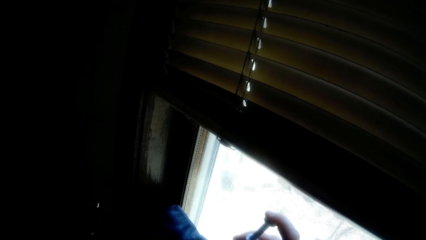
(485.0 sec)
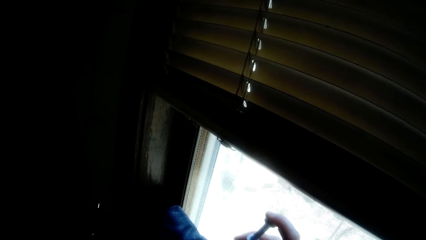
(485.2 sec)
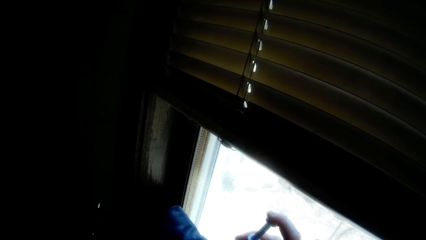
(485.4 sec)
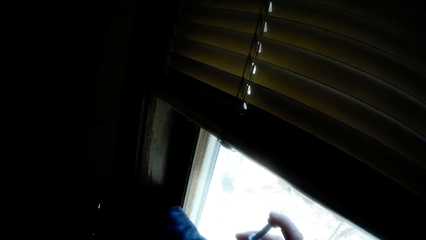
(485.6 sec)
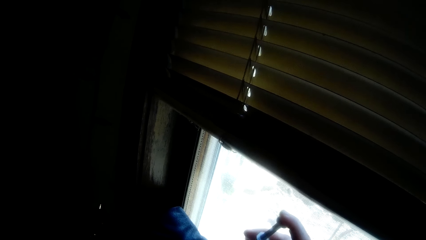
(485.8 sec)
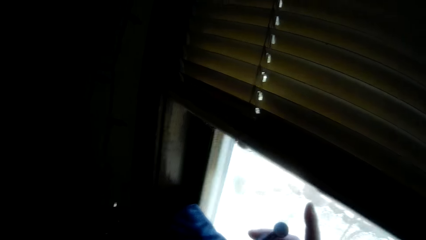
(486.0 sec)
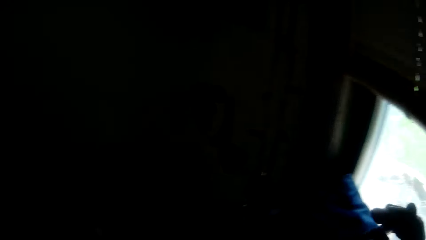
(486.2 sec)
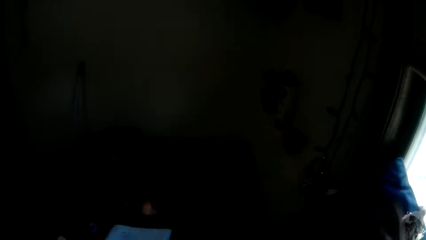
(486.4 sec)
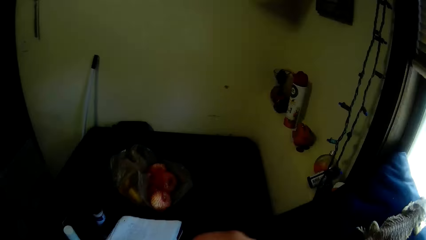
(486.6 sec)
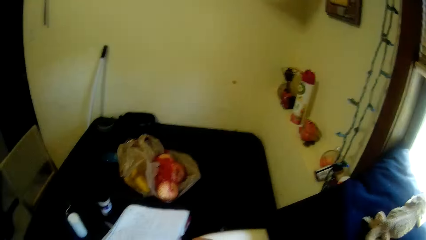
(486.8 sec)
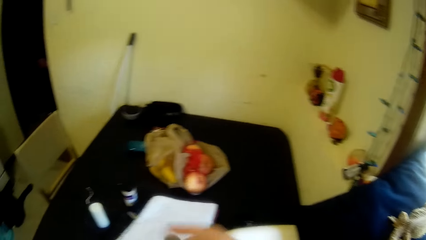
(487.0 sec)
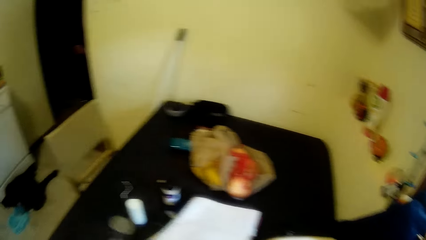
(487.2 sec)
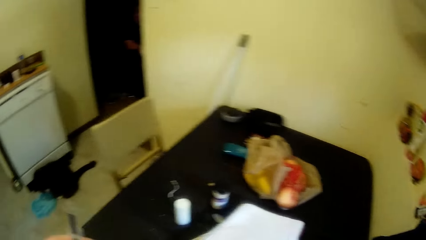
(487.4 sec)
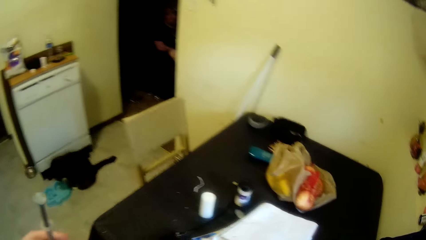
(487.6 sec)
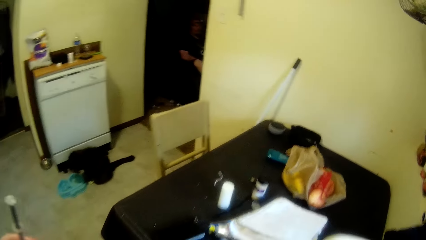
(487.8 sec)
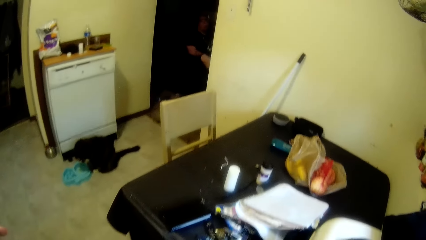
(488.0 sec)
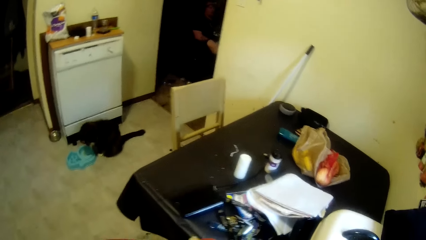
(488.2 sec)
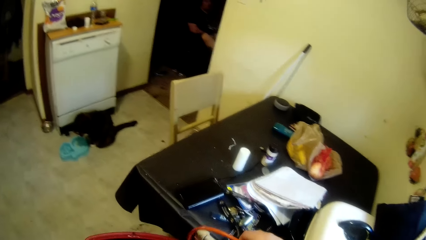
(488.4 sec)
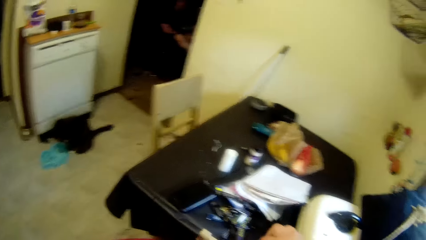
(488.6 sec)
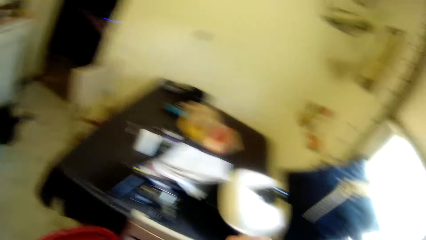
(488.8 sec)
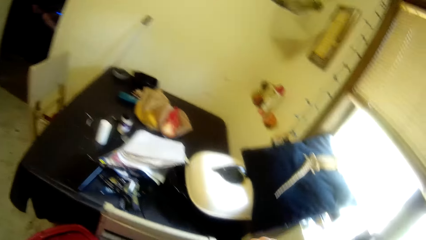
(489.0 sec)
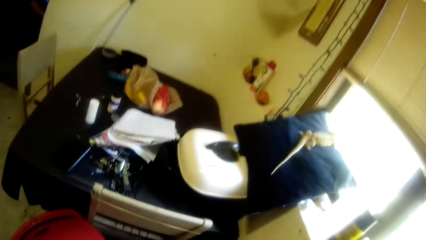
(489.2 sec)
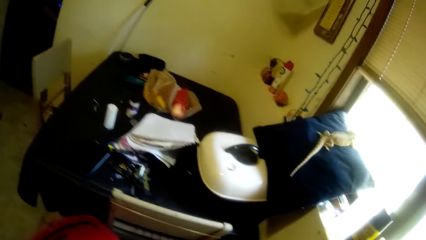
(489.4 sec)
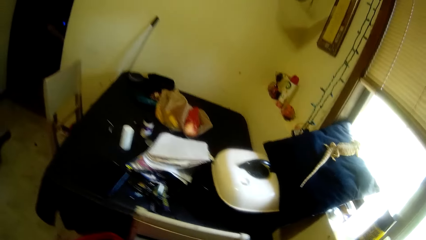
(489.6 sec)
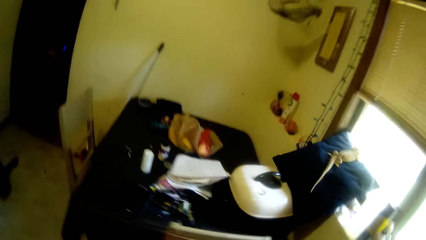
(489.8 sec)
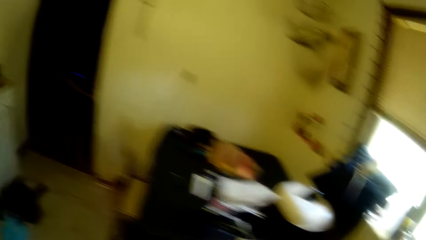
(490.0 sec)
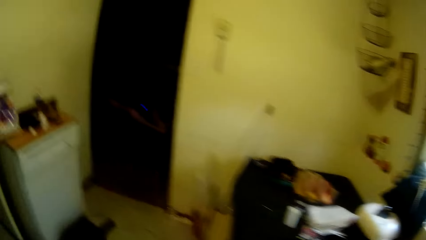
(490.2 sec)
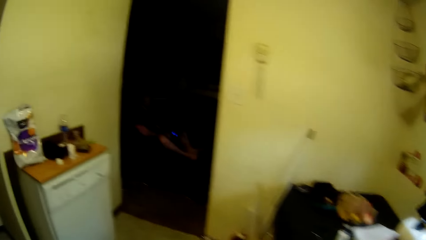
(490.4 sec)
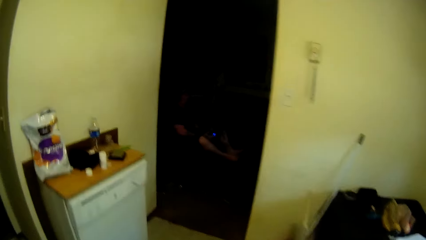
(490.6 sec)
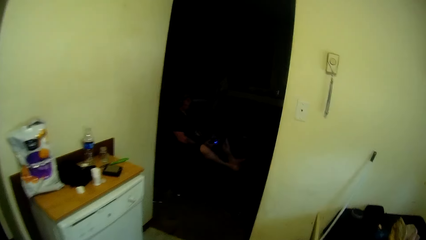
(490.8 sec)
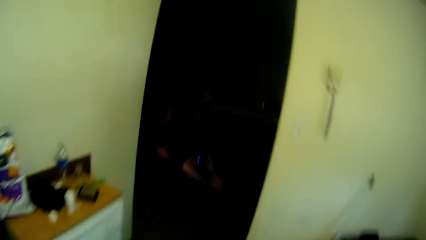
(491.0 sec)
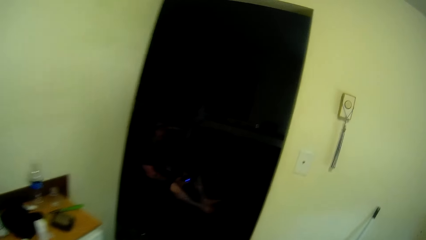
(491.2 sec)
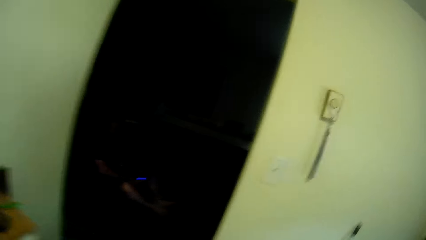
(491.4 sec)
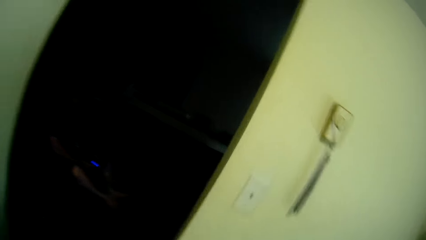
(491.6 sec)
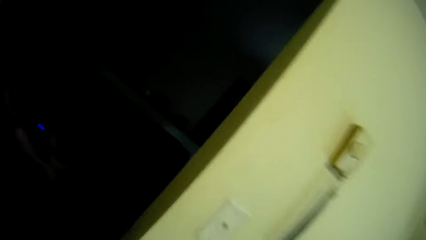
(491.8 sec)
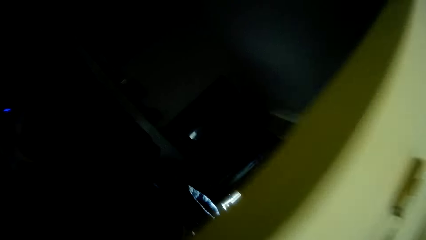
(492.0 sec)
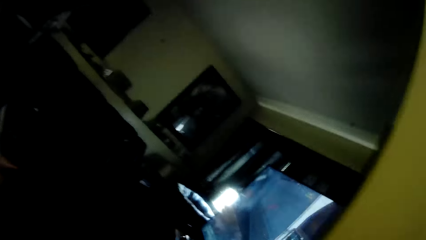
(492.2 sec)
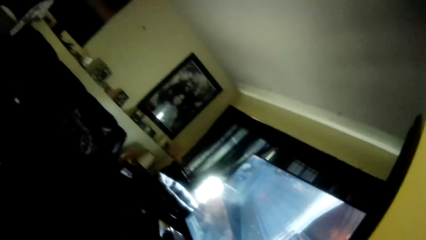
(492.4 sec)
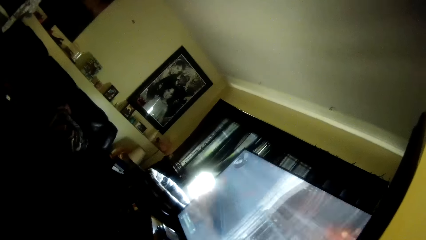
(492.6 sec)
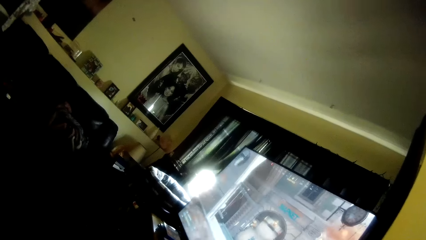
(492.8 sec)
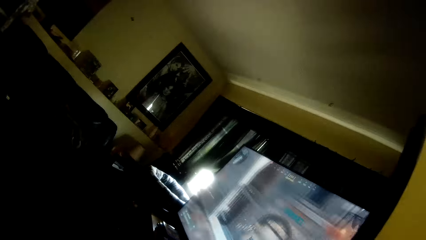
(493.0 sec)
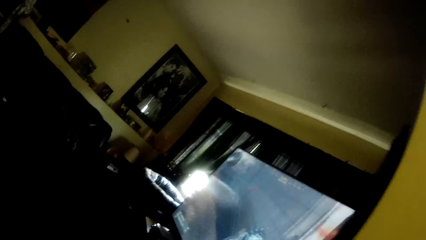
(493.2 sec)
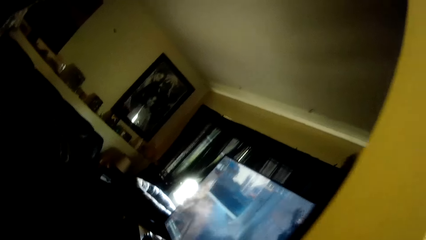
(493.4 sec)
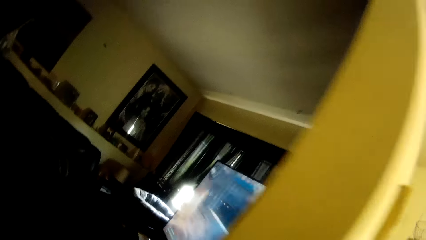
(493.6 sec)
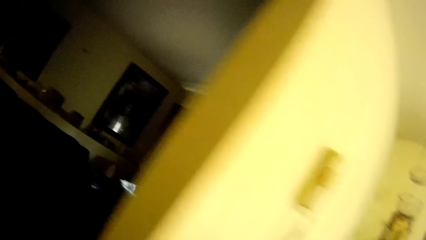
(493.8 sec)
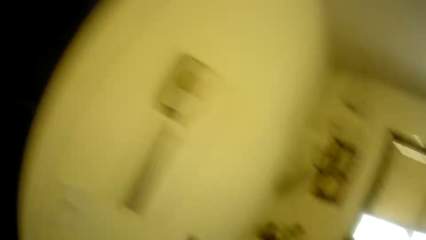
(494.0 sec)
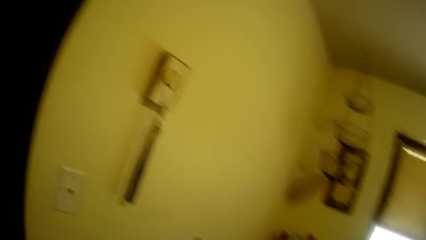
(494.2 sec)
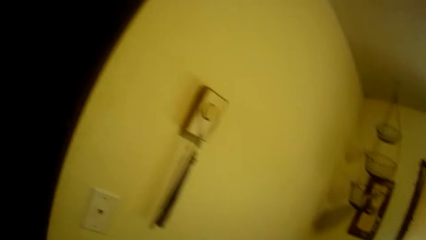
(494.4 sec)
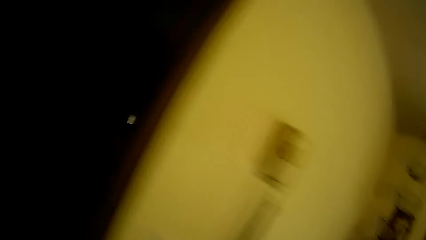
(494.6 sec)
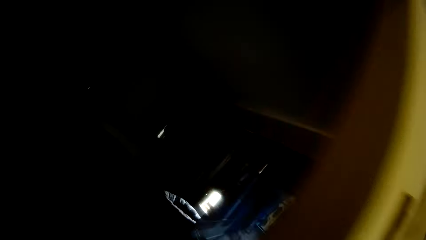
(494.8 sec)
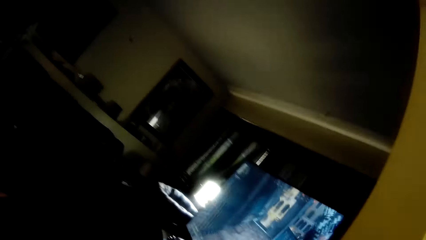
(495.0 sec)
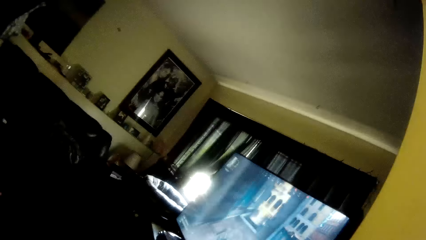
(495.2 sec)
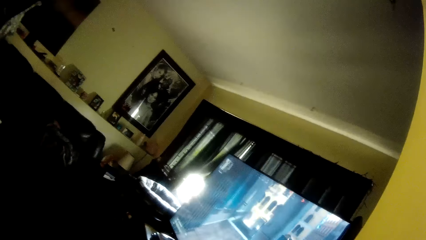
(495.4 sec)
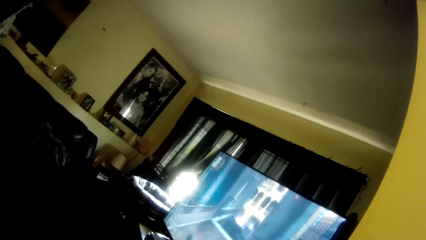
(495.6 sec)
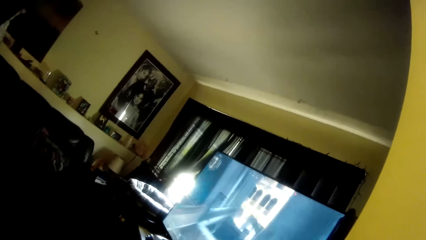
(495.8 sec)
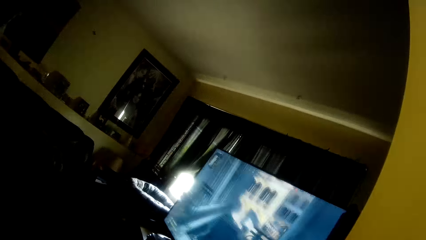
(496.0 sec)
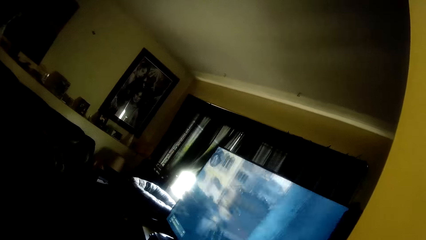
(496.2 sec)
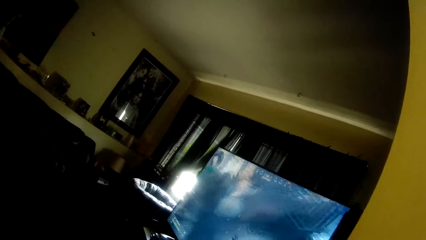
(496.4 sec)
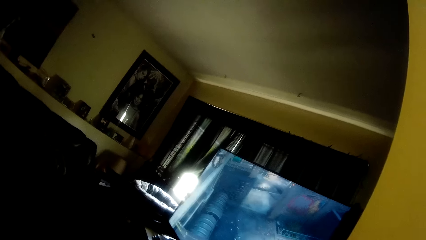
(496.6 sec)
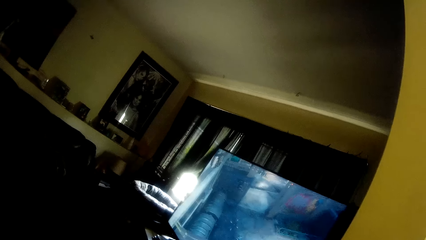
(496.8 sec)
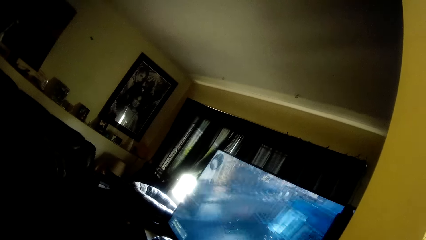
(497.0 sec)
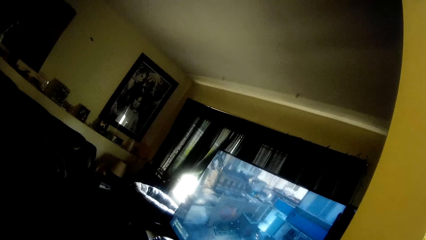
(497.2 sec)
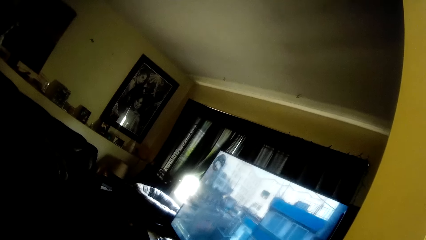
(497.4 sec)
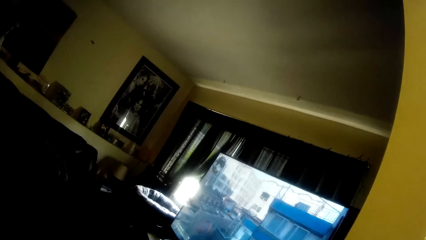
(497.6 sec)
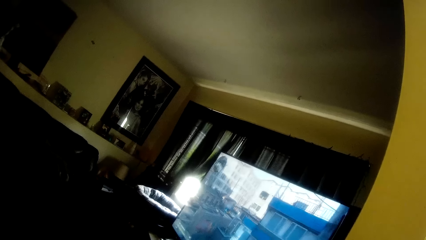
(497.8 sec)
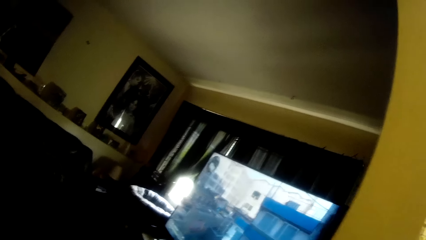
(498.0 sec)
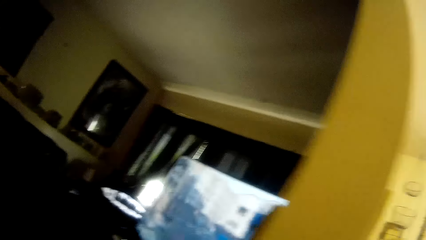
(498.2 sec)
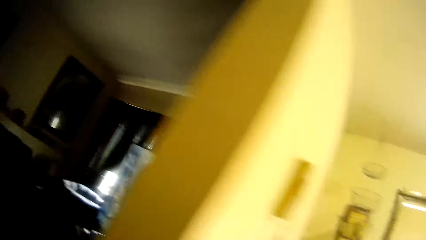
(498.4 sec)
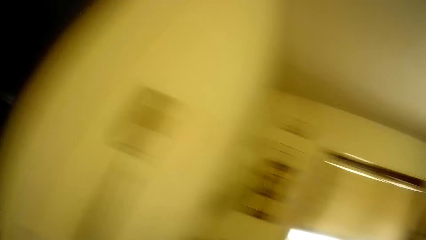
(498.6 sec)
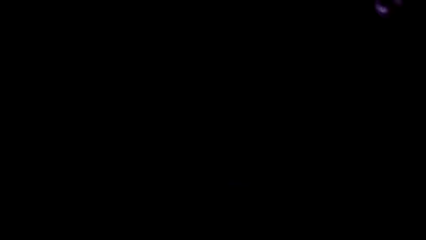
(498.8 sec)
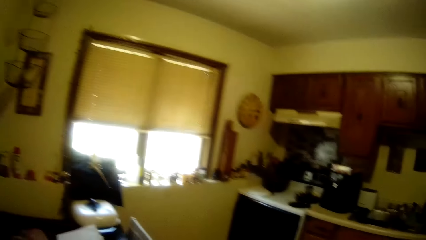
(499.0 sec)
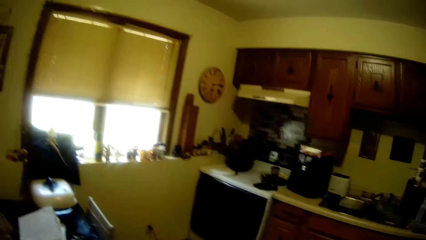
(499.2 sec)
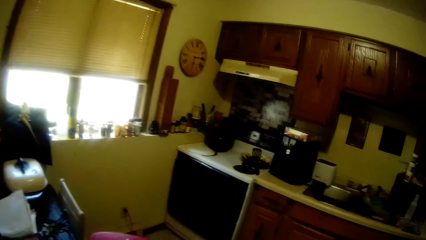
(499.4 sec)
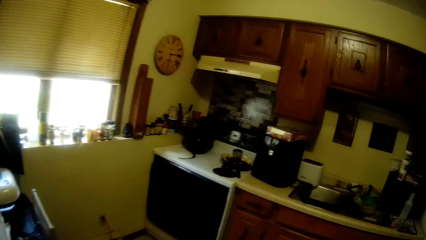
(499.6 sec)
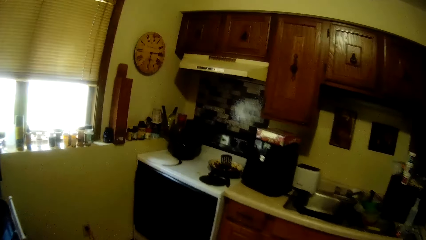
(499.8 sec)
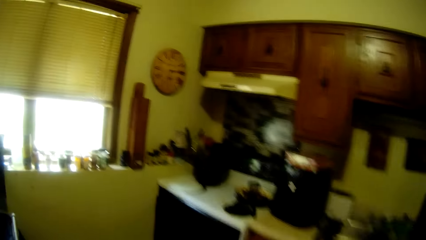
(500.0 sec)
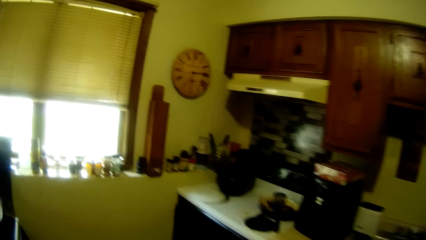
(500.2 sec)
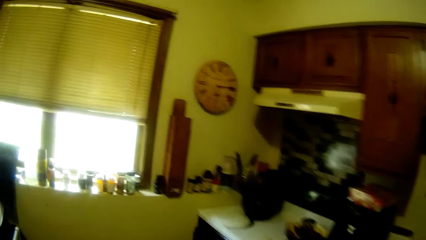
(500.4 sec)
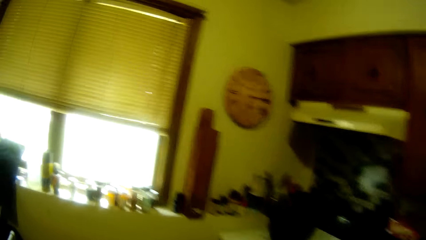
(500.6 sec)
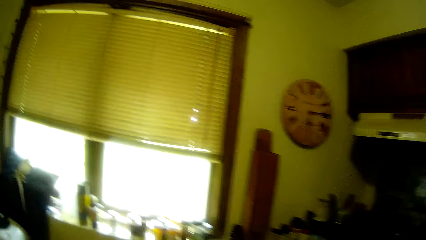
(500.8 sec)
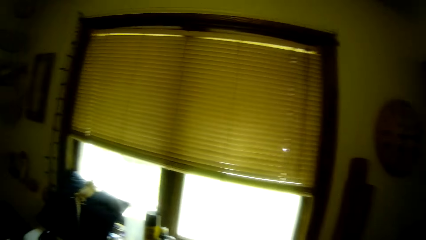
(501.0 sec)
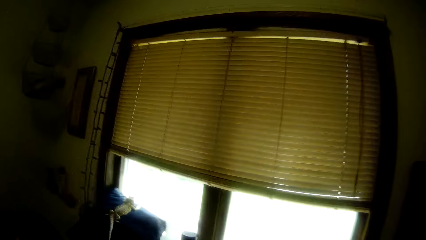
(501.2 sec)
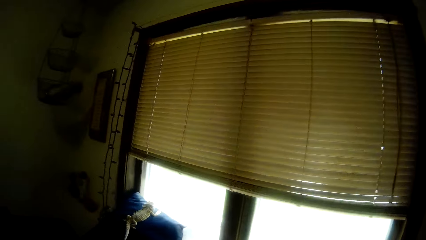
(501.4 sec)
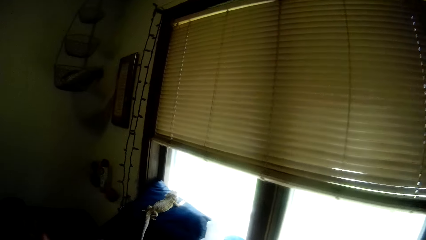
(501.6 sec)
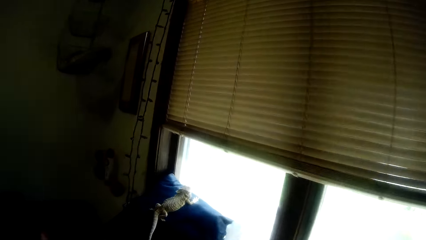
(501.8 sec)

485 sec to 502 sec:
The camera wearer passes the syringe from her right hand to her left hand. She walks around the house. She adjusts the cable on the table with her right hand. She walks towards a sitting room. She walks towards the table.
